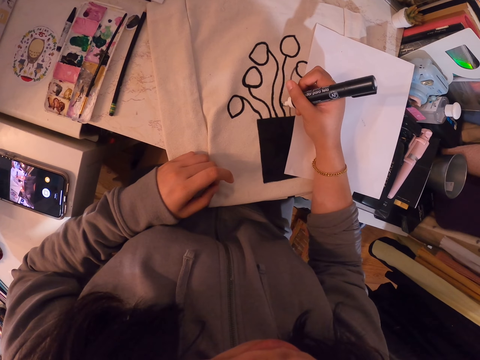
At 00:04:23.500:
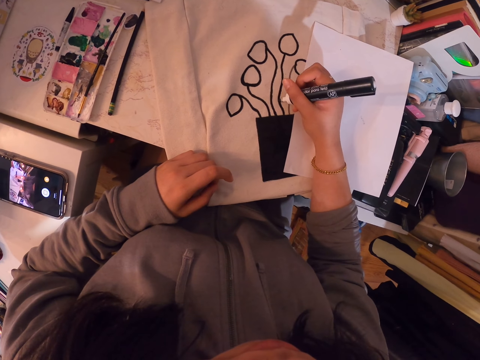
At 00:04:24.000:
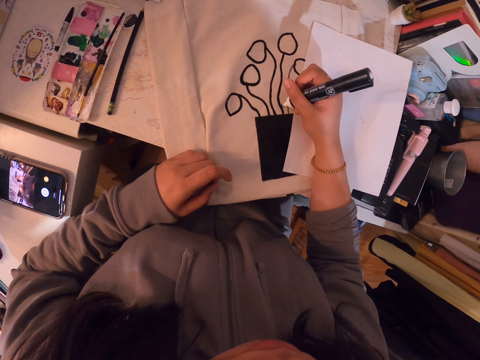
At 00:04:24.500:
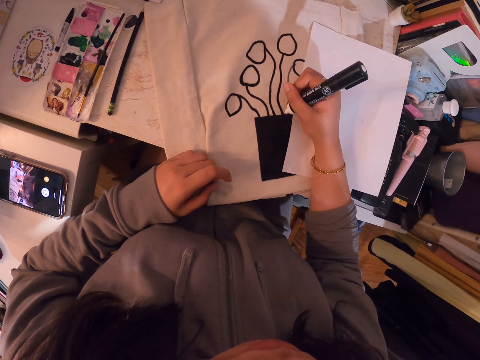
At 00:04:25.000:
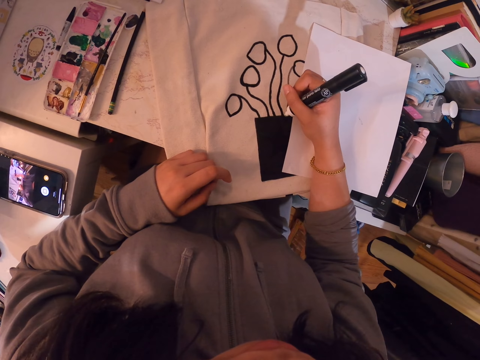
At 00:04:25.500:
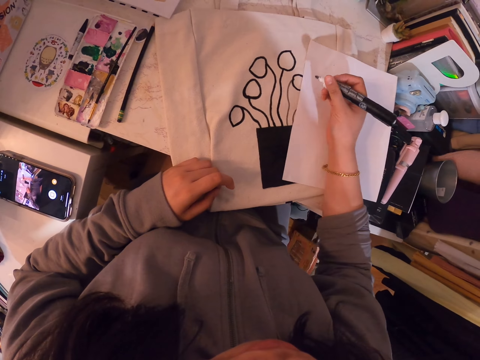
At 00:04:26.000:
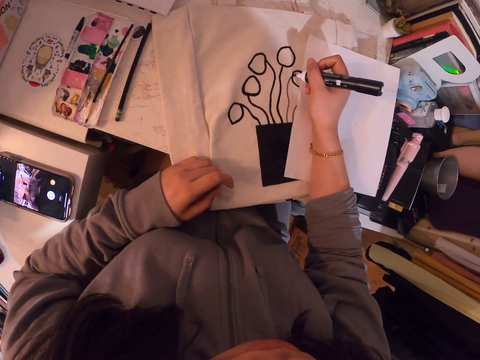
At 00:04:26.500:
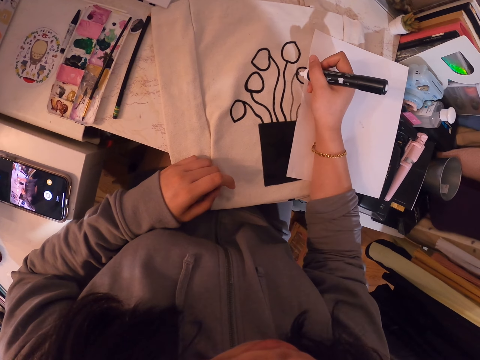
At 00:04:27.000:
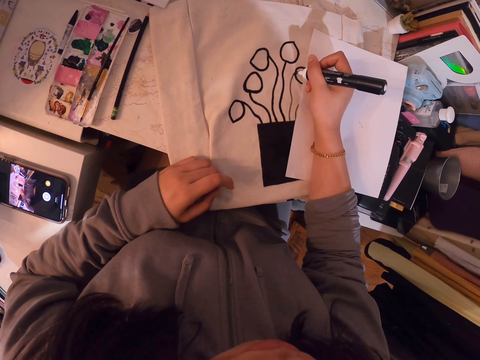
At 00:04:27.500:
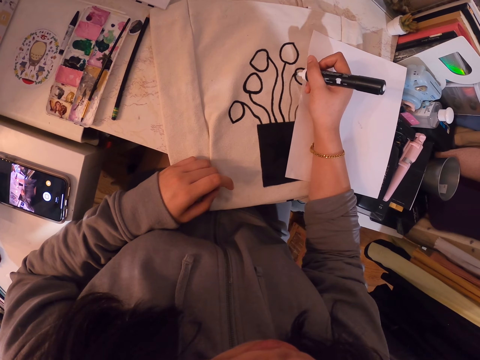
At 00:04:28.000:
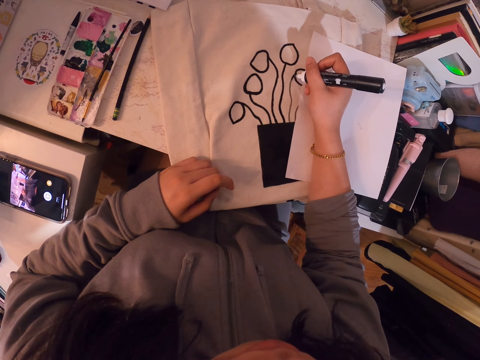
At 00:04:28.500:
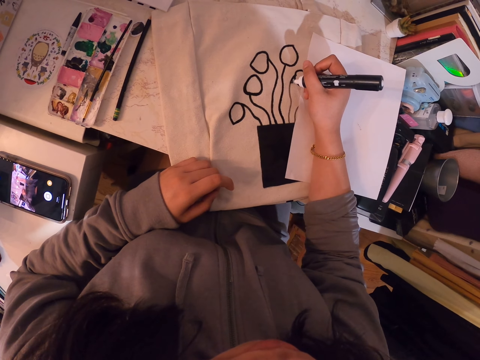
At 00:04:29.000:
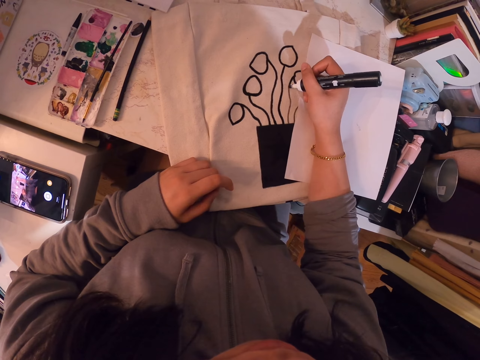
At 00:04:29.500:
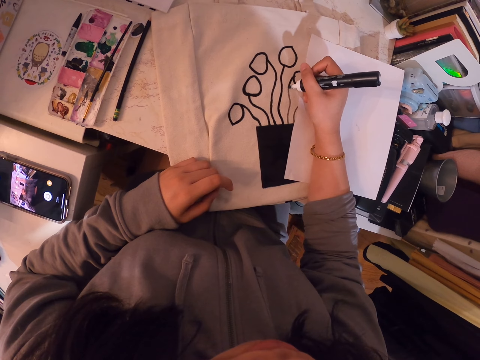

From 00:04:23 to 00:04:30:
The camera wearer stops drawing on the cotton bag. They draw on the cotton bag.

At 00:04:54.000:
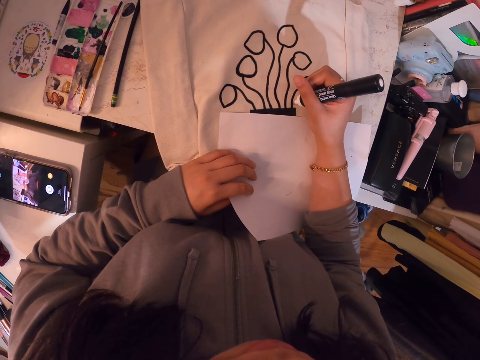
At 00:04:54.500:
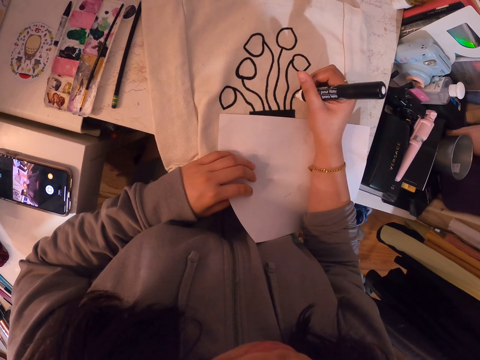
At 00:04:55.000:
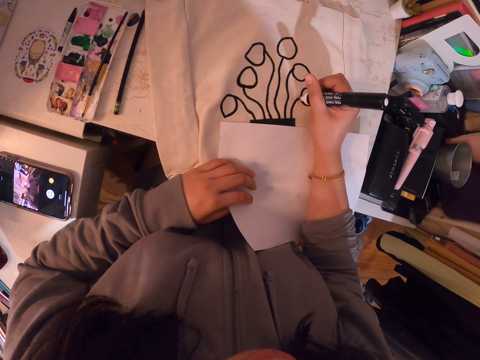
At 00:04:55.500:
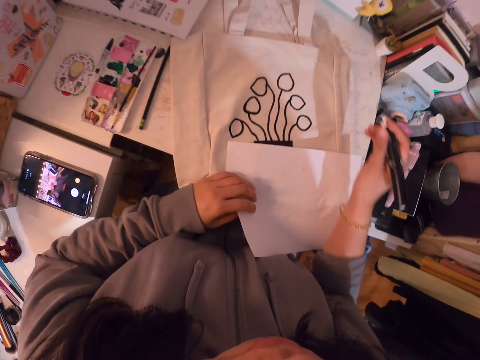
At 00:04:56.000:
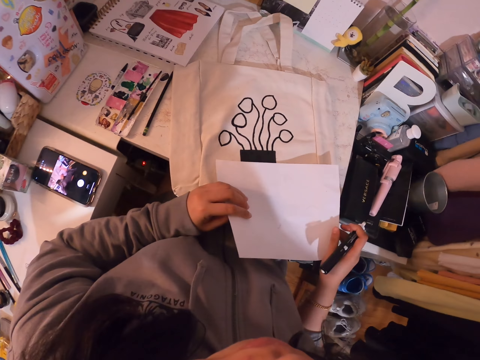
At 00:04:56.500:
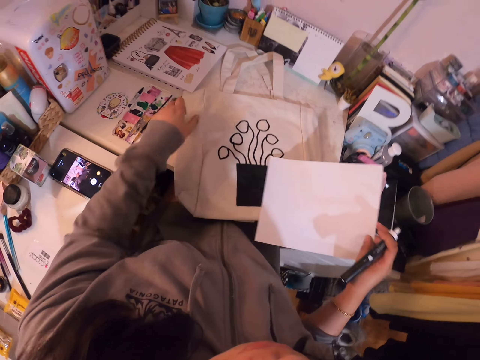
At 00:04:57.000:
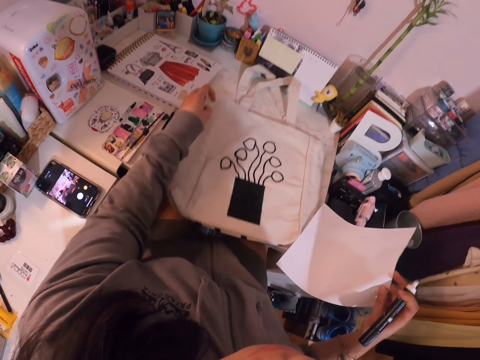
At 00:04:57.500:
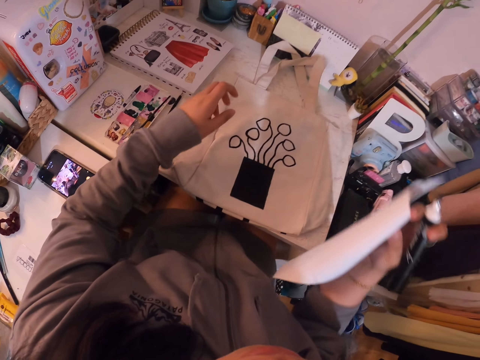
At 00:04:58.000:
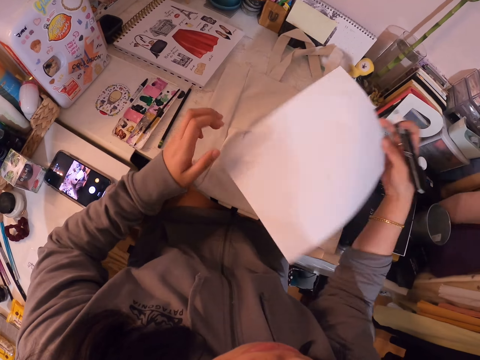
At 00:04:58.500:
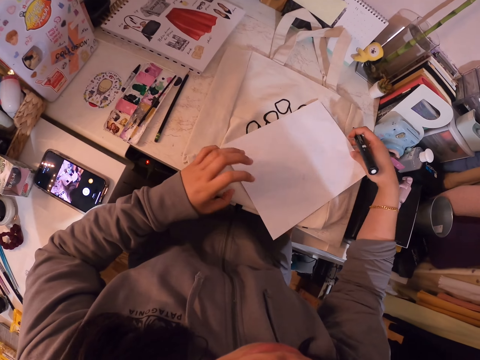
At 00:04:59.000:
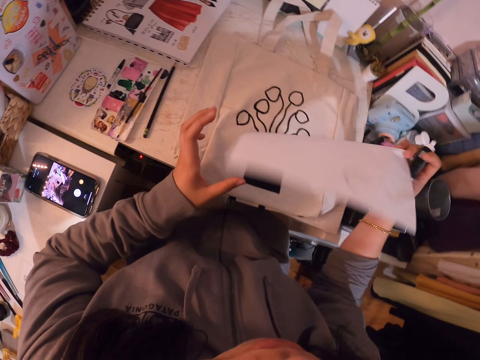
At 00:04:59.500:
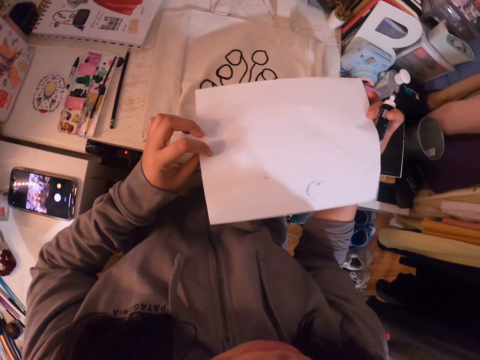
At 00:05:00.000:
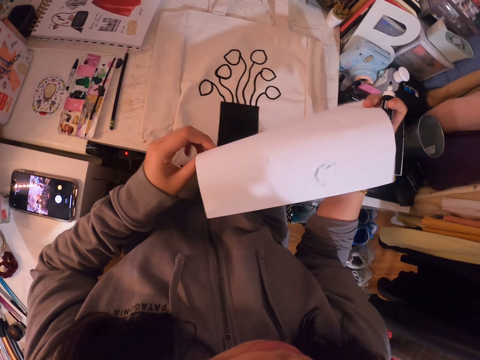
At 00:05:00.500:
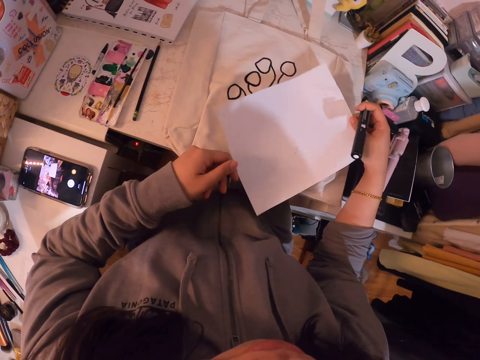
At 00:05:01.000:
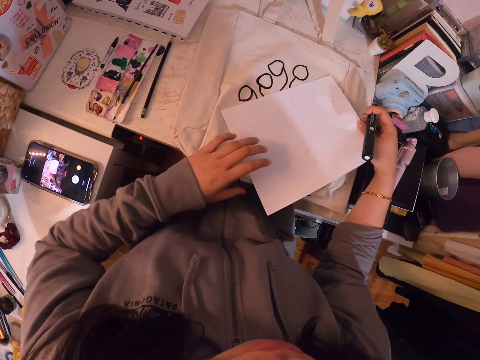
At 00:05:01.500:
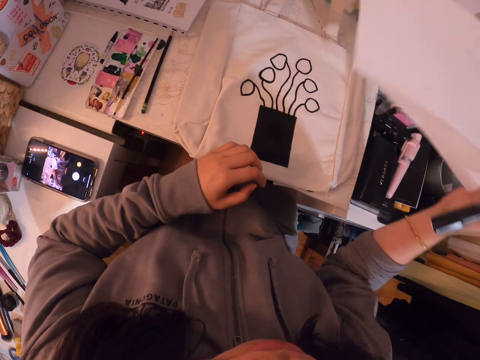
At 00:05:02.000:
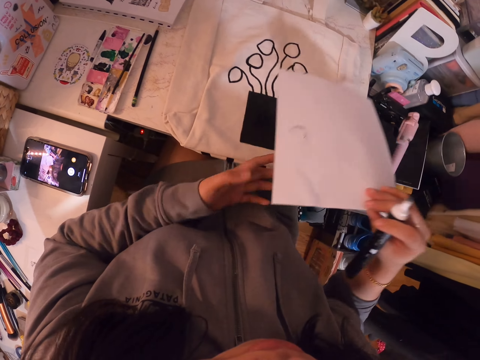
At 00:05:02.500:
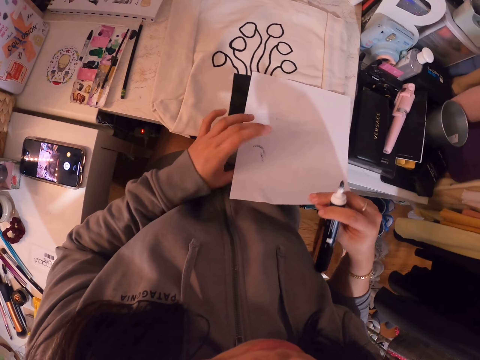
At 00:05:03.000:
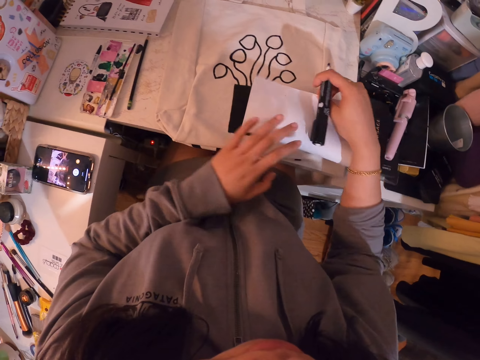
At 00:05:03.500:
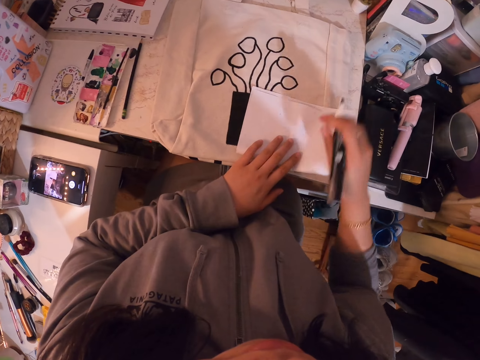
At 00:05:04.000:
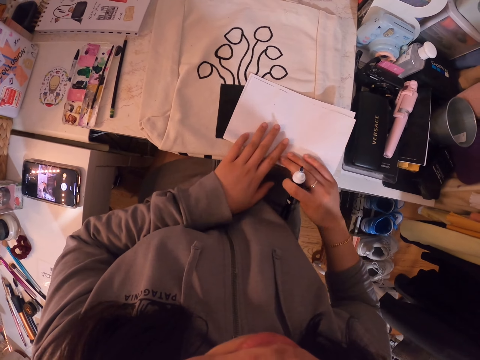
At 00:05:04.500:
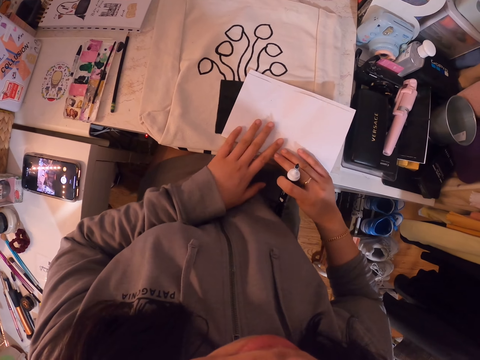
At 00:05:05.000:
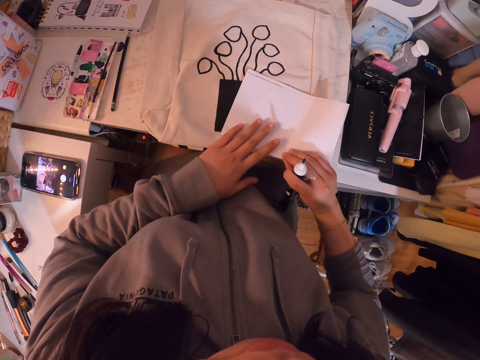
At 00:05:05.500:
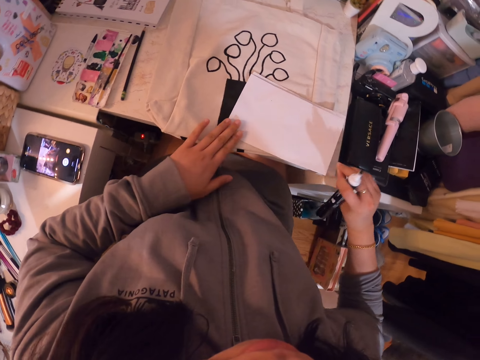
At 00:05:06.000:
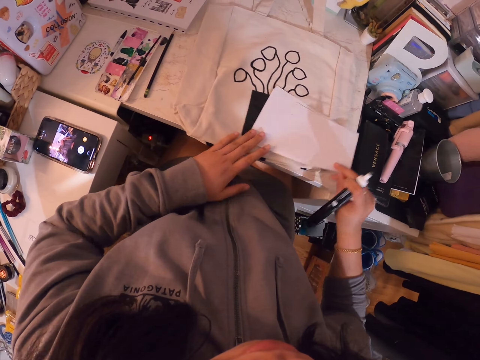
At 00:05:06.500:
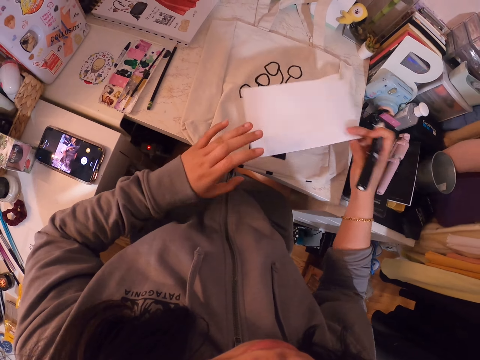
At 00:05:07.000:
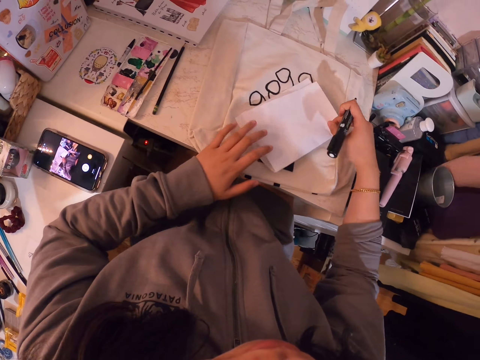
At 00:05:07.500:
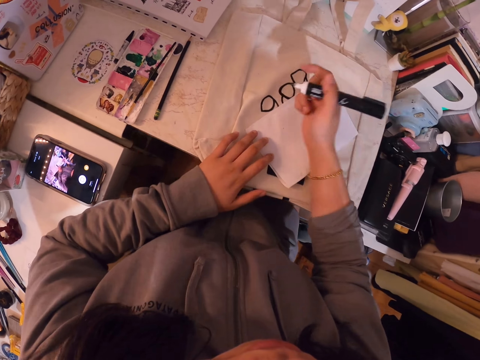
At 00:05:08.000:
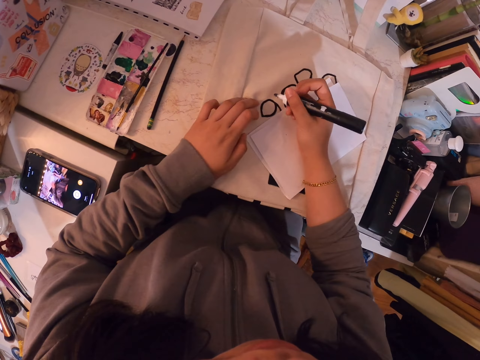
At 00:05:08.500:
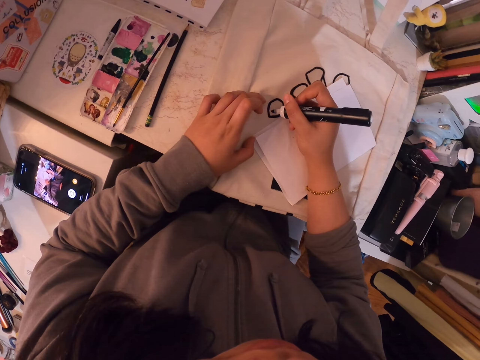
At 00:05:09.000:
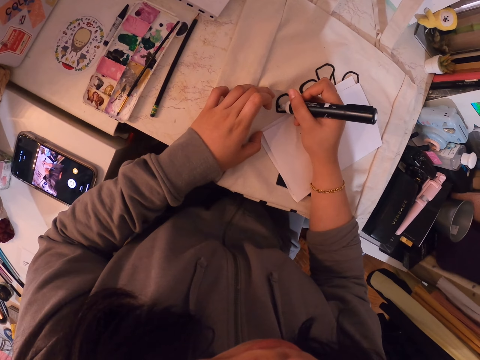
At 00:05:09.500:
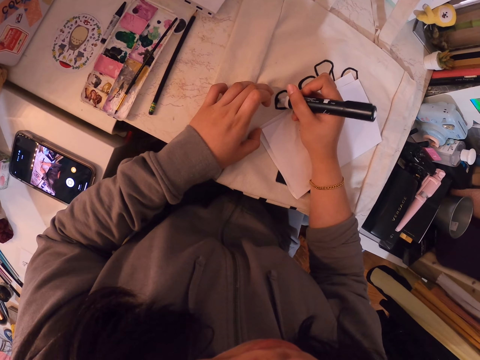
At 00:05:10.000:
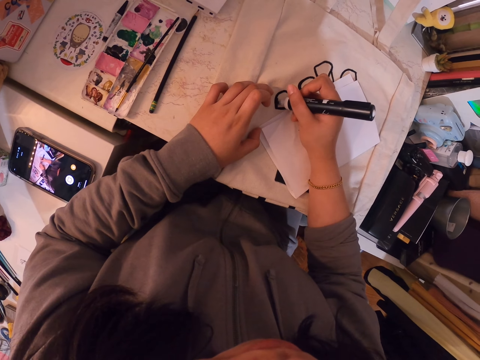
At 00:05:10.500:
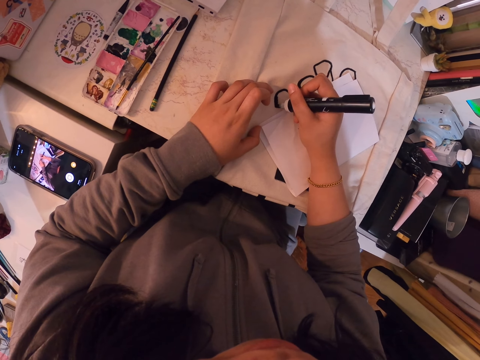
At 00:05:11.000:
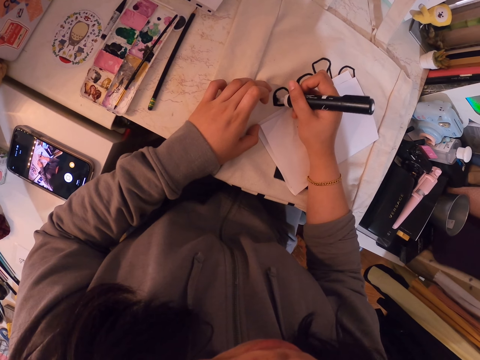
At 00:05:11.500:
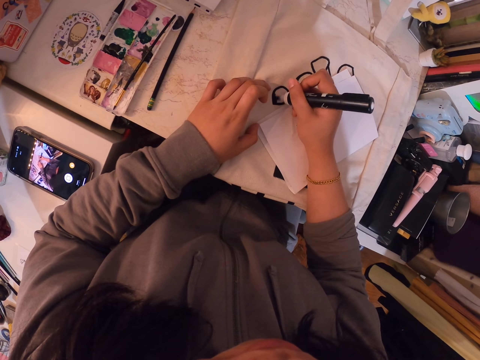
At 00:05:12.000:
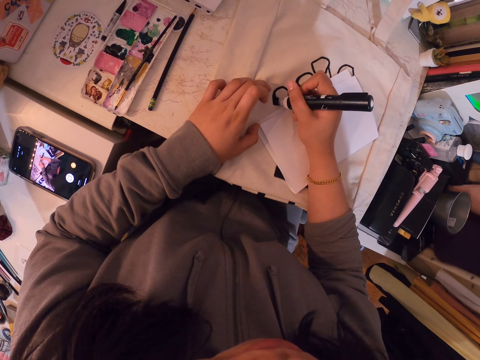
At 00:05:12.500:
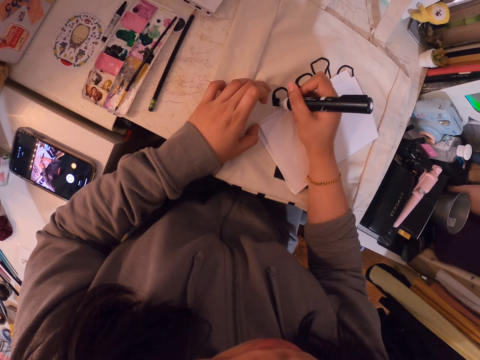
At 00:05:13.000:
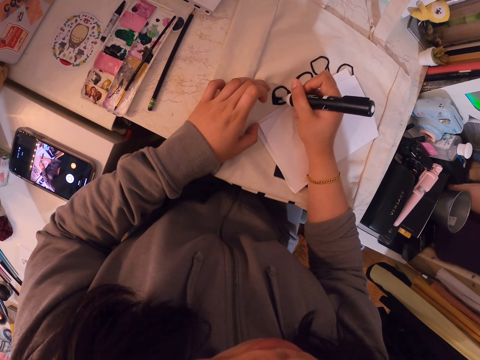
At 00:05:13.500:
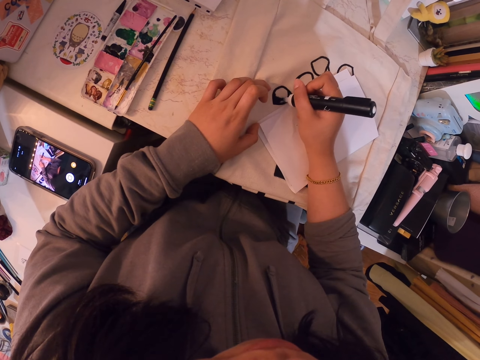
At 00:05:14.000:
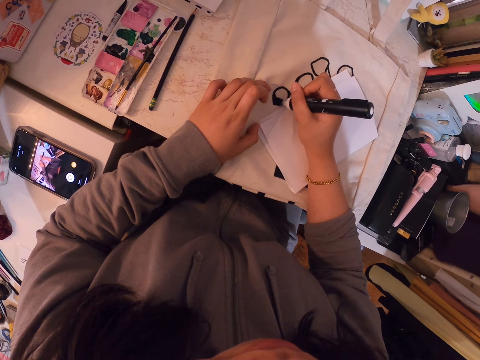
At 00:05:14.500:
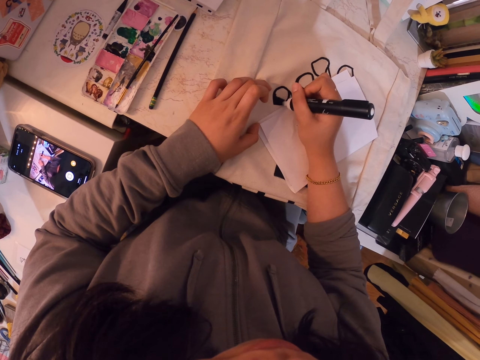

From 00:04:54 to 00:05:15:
The camera wearer stops drawing. They move the bag. They look at a paper. They fold the paper. They color the drawing. They draw.
